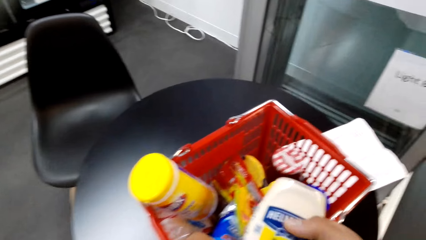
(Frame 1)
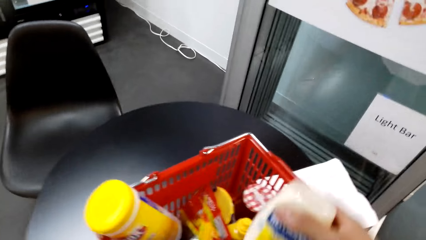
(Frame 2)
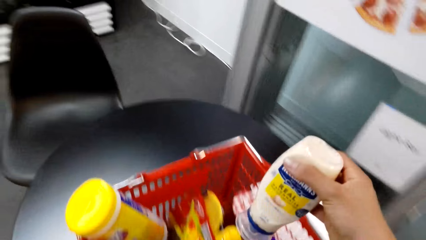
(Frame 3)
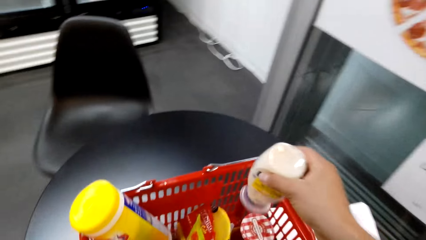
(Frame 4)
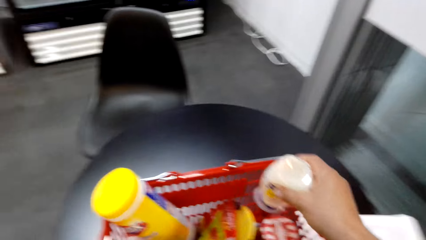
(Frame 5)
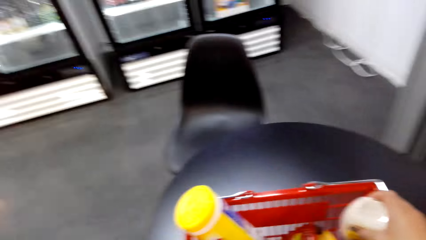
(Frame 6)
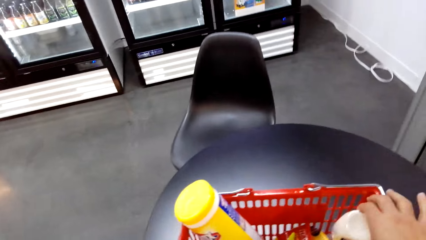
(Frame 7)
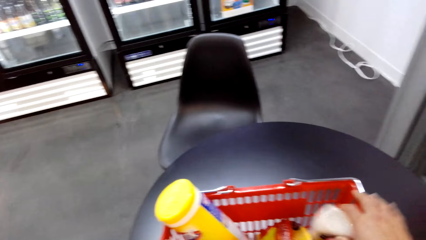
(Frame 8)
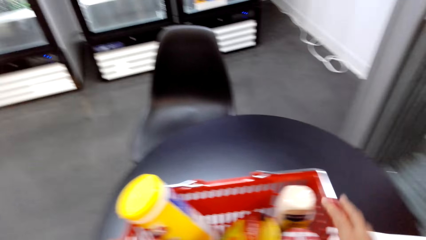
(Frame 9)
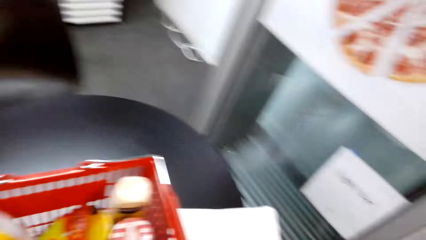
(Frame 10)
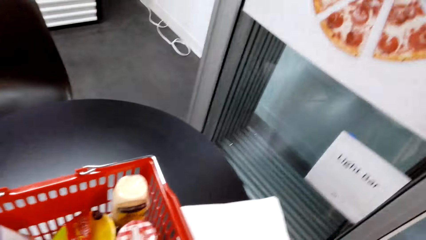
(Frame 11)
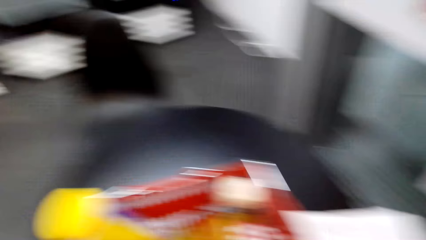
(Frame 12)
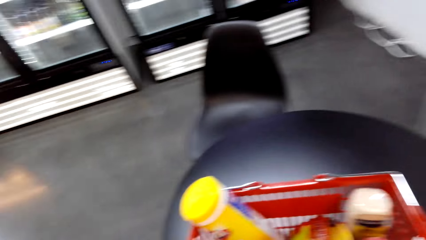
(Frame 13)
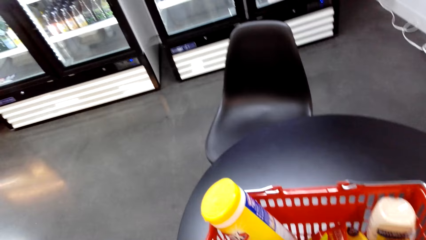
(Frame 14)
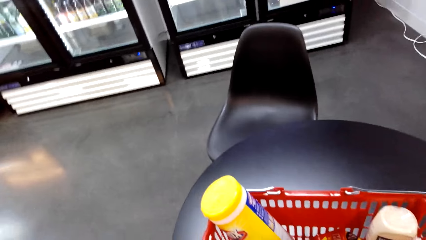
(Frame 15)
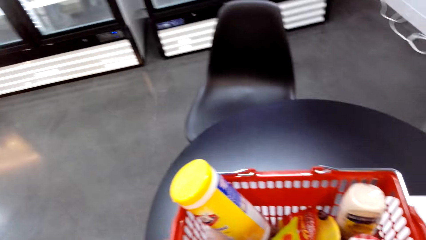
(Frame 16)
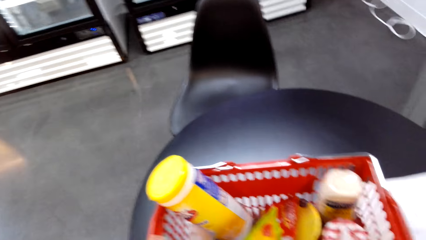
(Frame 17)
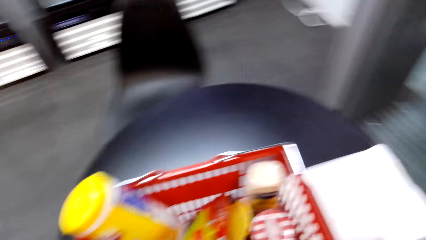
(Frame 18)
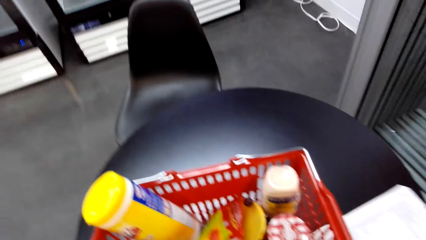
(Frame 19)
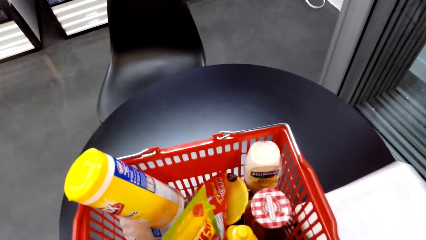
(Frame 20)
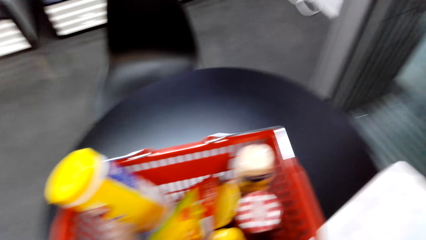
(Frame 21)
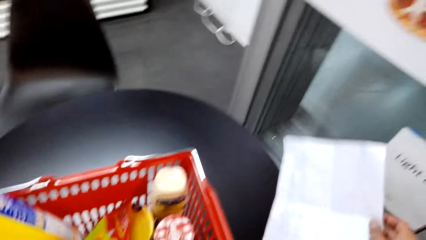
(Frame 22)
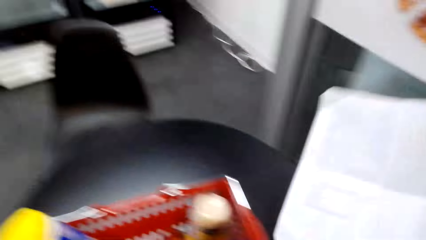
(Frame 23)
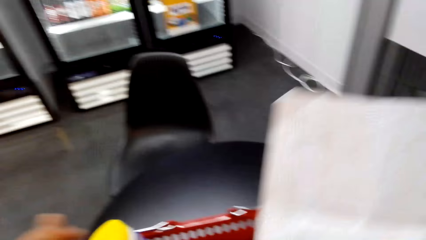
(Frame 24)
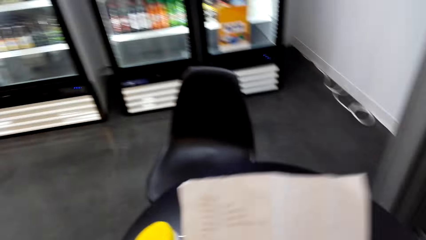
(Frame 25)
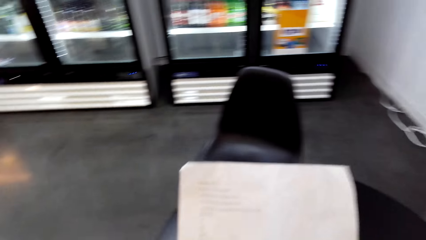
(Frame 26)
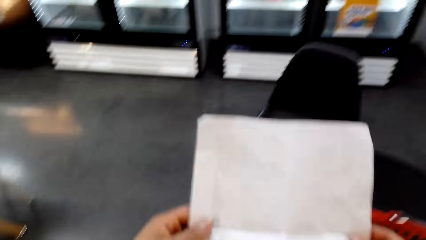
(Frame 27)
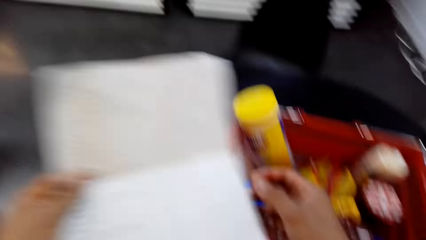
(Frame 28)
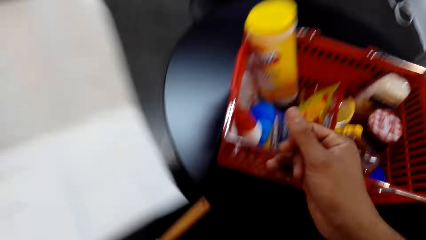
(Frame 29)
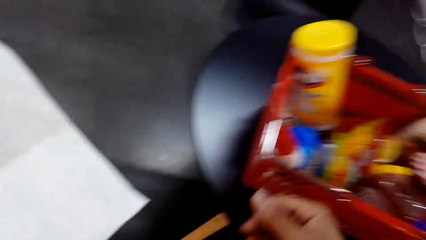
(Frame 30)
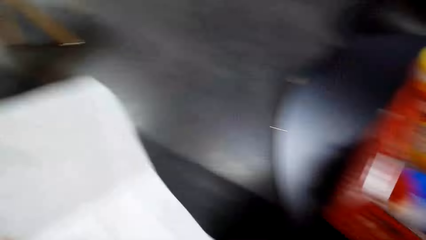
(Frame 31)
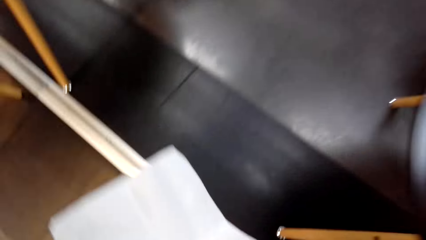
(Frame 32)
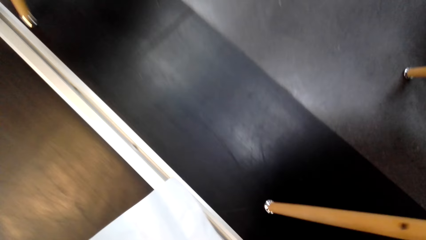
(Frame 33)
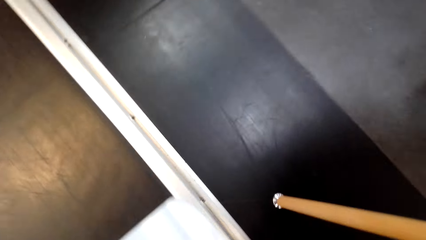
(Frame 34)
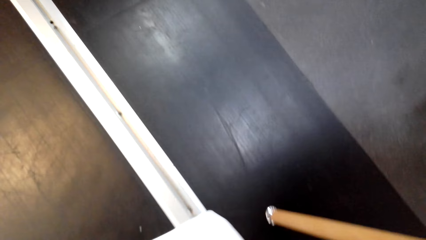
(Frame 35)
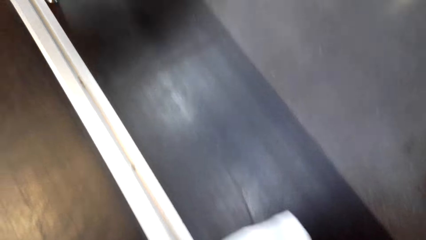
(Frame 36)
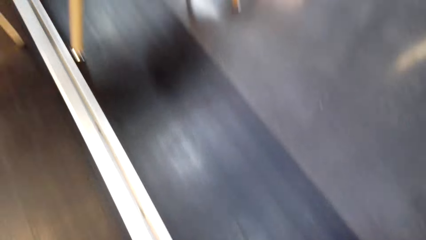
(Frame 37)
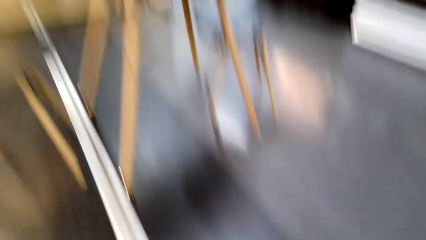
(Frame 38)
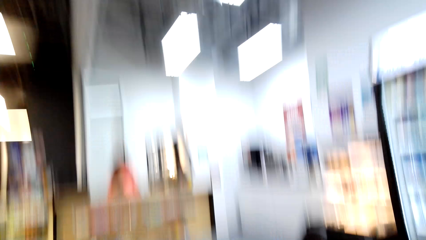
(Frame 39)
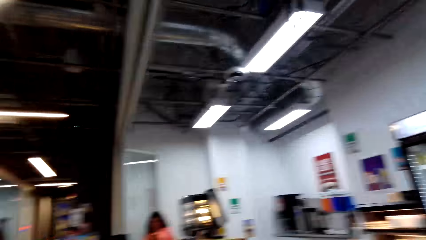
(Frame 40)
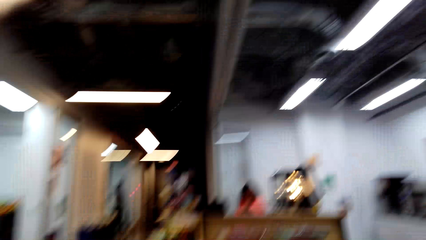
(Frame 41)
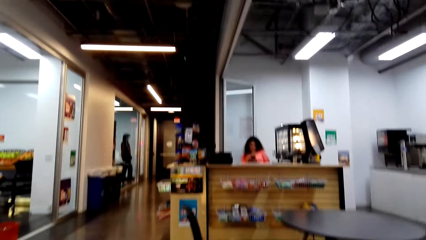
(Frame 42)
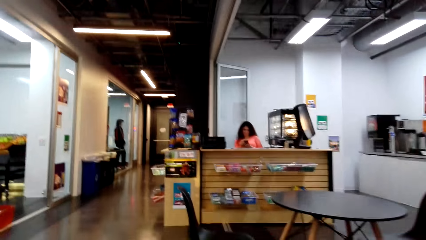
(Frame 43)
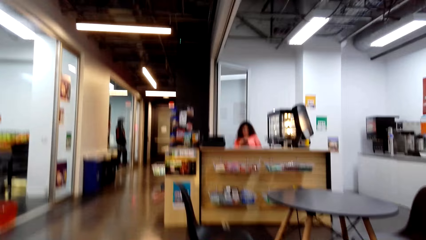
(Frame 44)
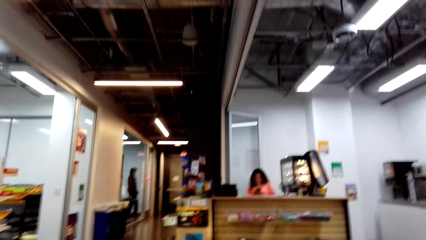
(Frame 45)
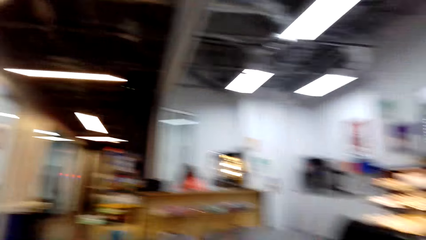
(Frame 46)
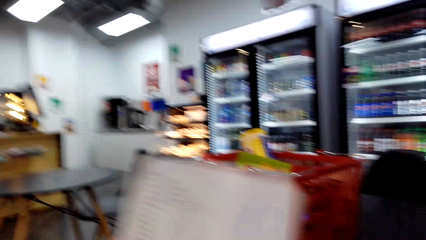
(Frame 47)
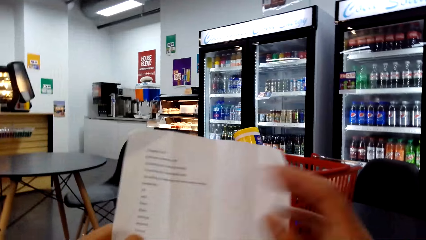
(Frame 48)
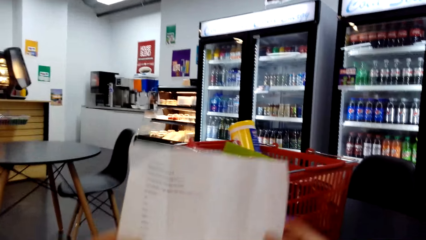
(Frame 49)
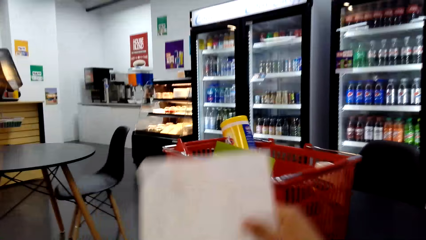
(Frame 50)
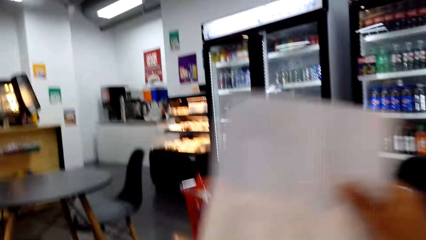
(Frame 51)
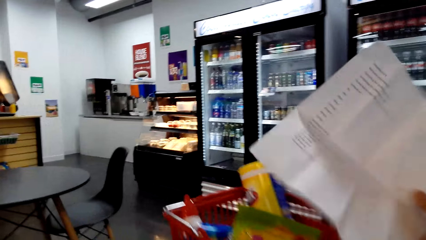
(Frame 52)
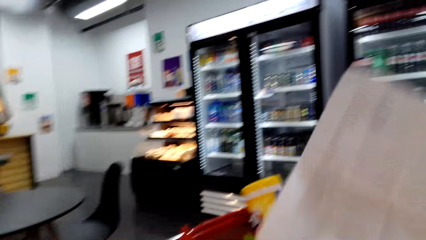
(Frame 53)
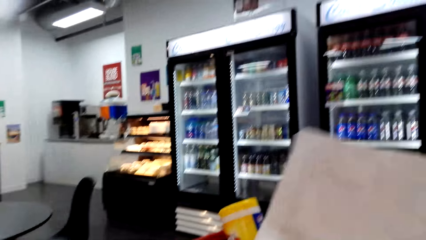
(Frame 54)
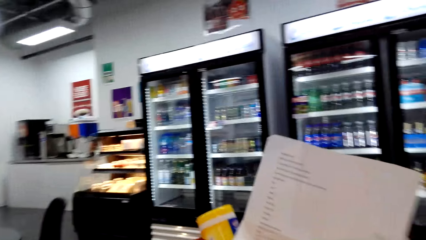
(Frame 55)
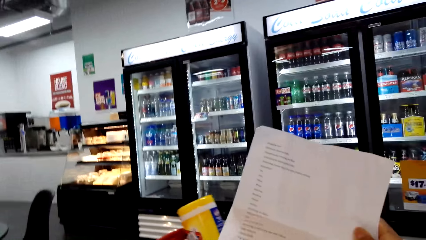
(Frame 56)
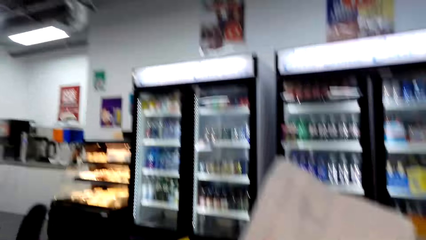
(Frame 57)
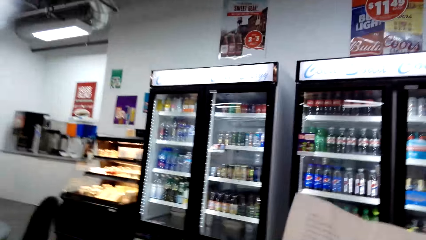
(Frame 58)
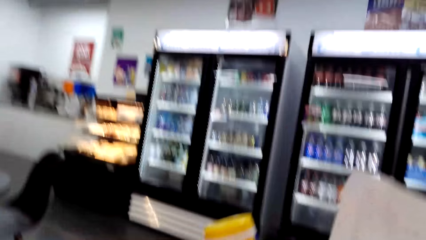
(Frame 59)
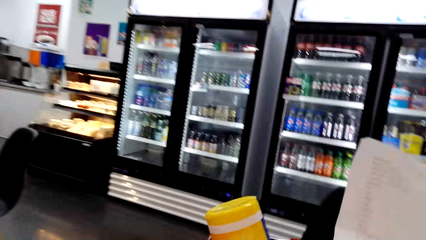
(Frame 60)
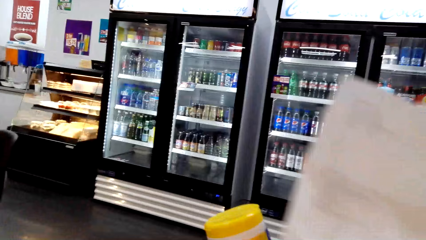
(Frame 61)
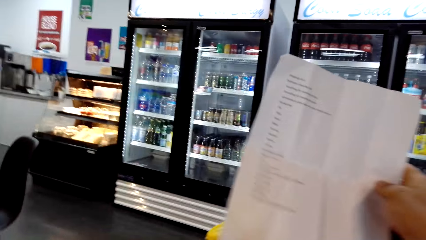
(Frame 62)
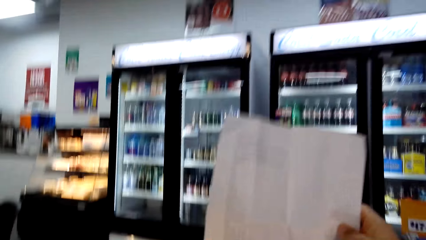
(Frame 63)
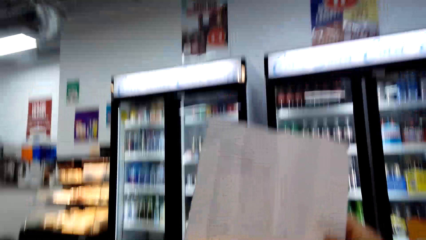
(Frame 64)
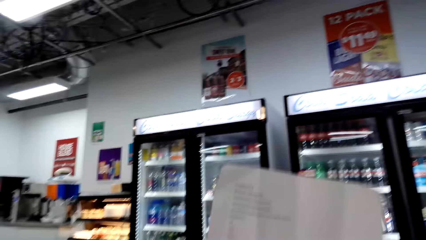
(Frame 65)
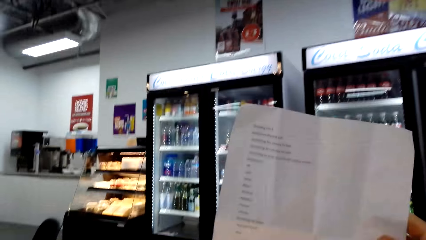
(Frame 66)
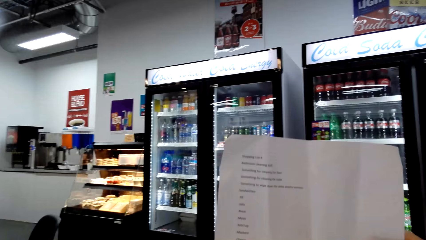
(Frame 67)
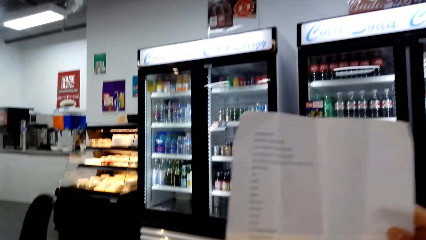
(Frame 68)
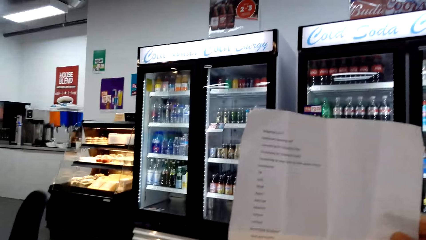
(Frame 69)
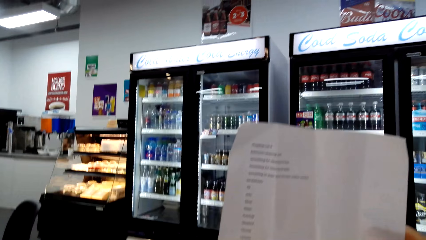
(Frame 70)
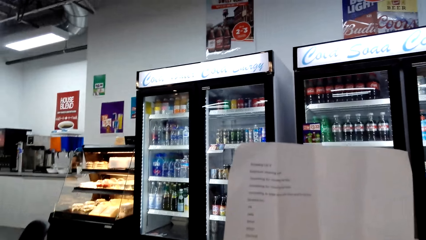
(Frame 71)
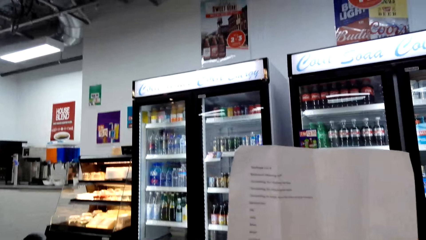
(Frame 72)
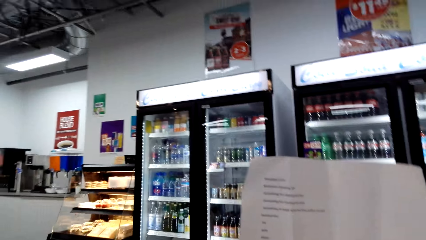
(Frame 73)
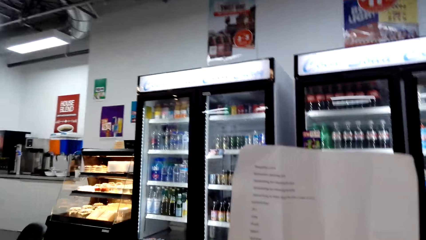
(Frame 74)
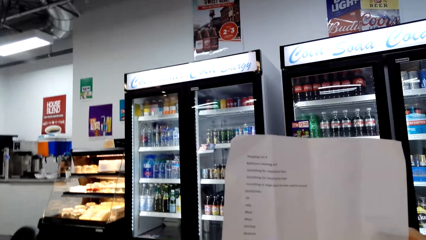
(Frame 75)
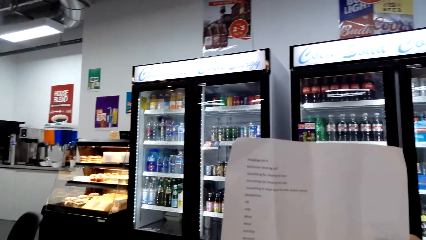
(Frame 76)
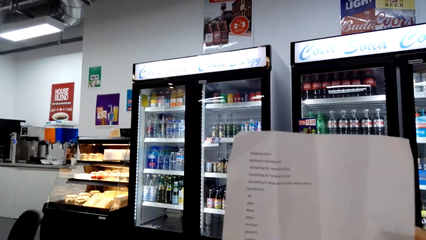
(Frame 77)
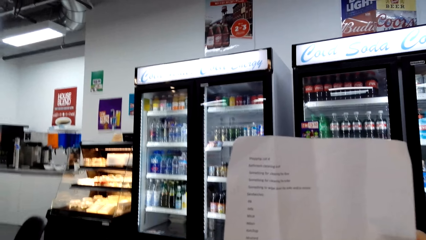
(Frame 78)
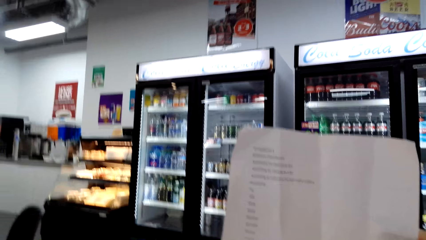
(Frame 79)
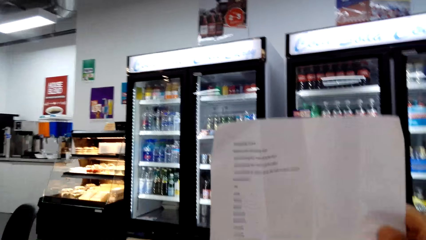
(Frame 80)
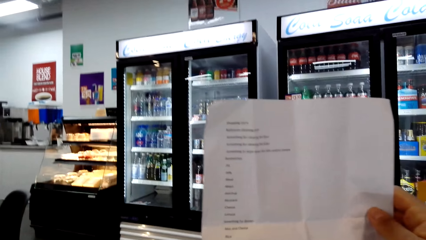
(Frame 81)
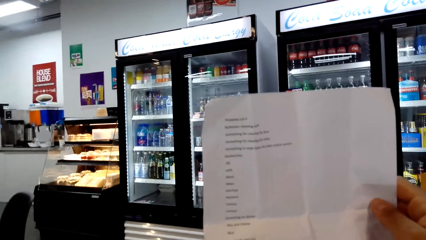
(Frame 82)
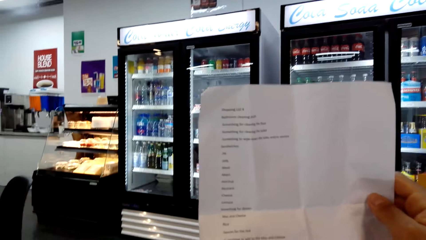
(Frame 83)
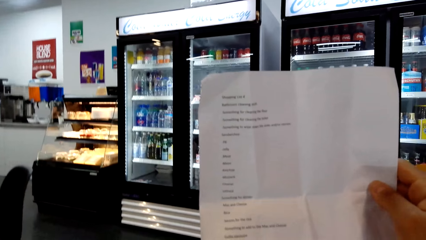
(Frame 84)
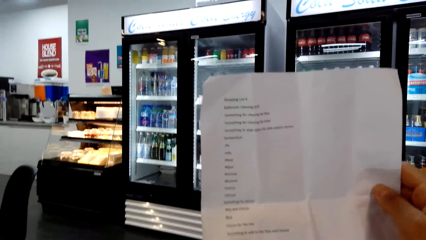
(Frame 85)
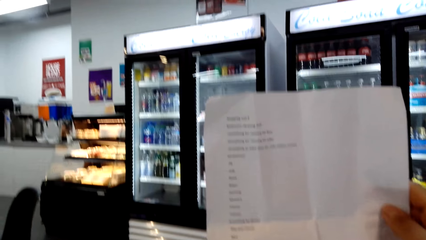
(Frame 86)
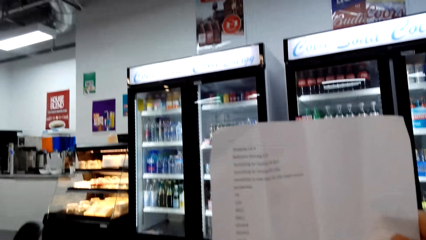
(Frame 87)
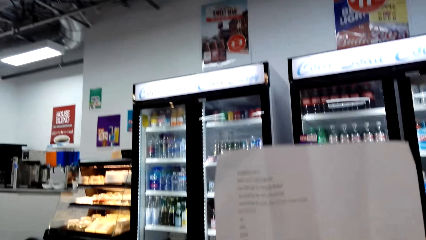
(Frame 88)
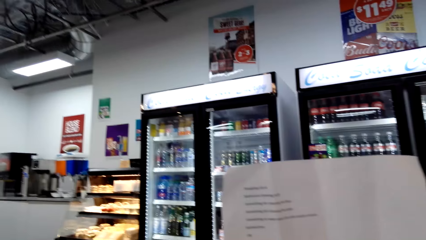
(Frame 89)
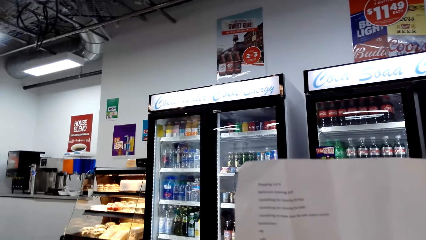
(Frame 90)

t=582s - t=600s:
The camera wearer puts the gel bottle in the shopping basket. They take a shopping list. They stare at the building. They look on the shopping list. They read the shopping list.
